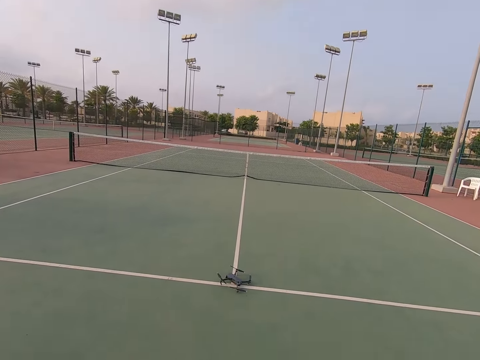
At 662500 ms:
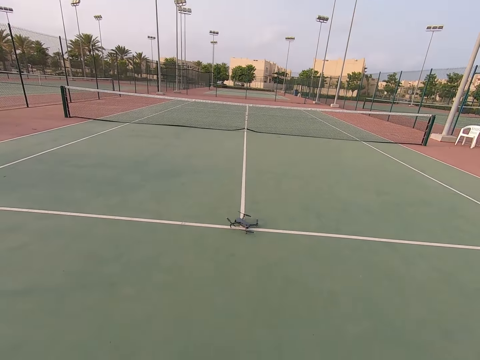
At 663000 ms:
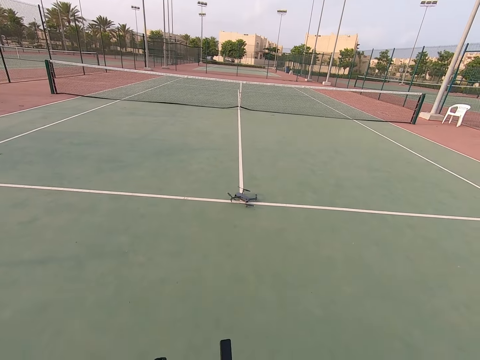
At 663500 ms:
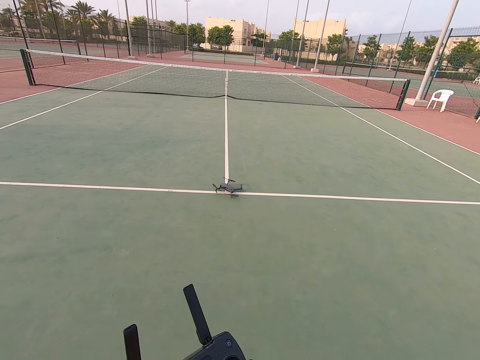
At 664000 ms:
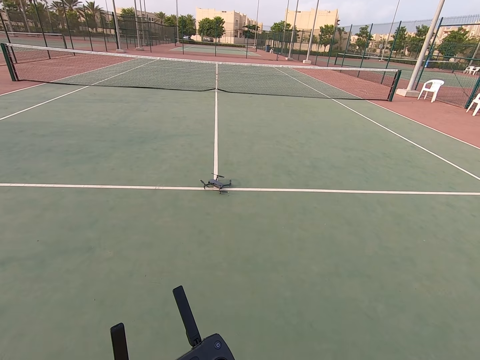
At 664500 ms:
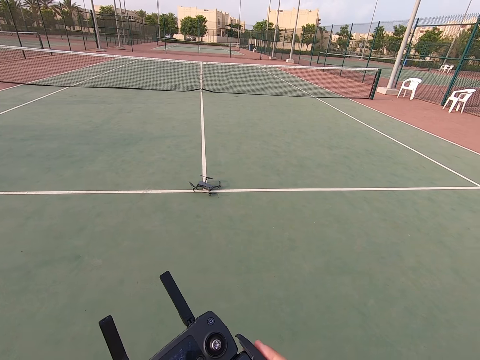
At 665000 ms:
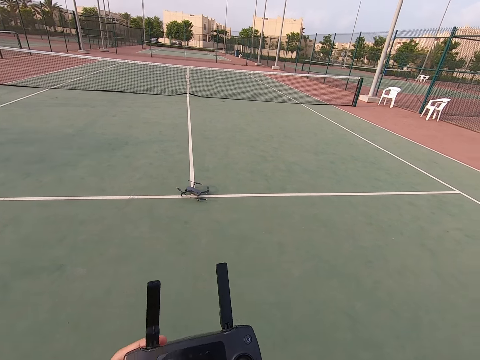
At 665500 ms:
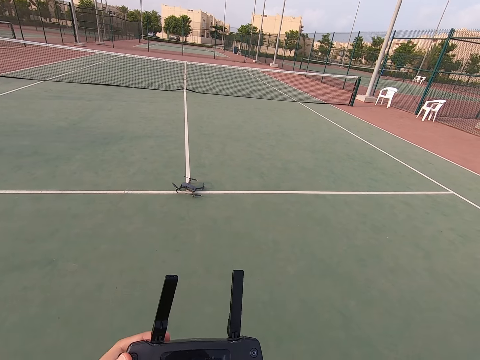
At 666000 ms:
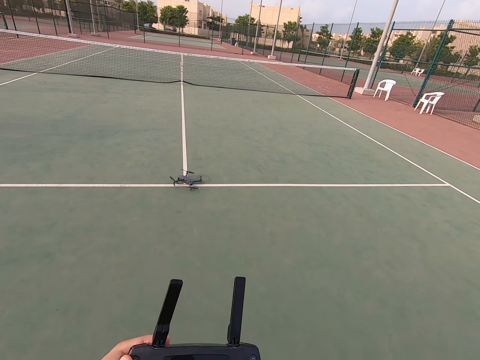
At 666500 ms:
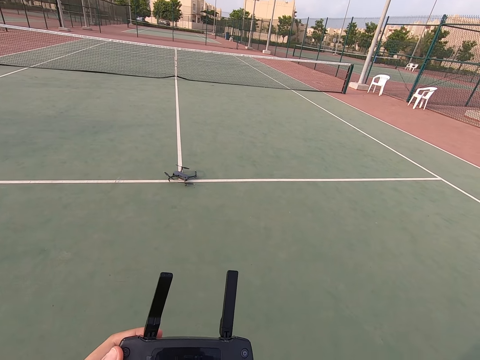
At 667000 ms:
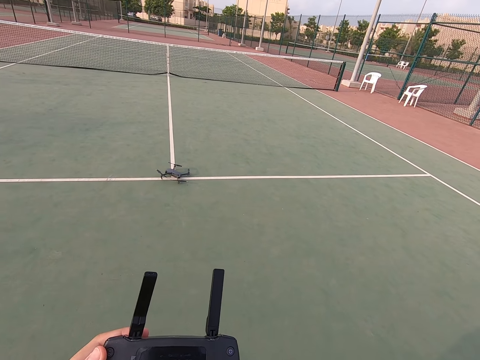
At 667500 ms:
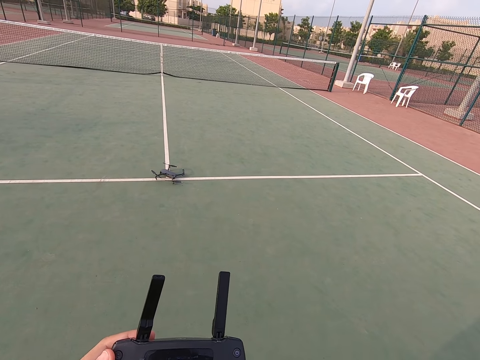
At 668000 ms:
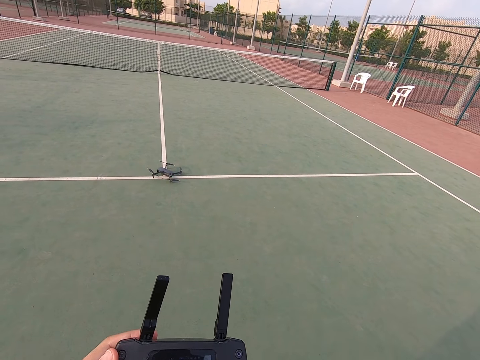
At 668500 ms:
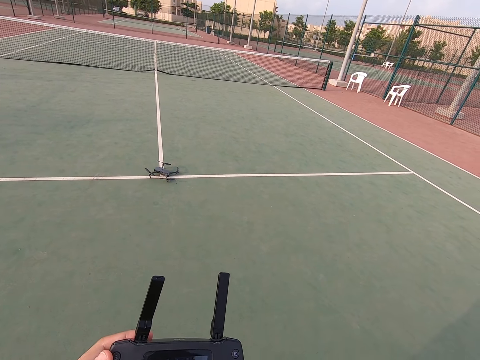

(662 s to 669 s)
The camera wearer controls the drone with the remote. They press the drone controller.

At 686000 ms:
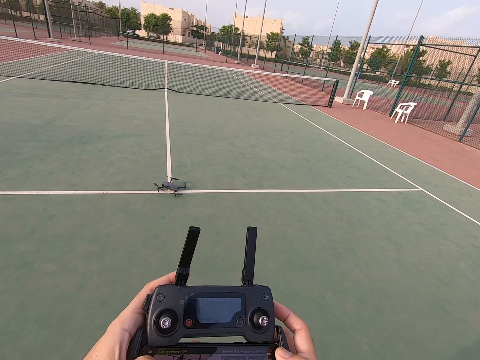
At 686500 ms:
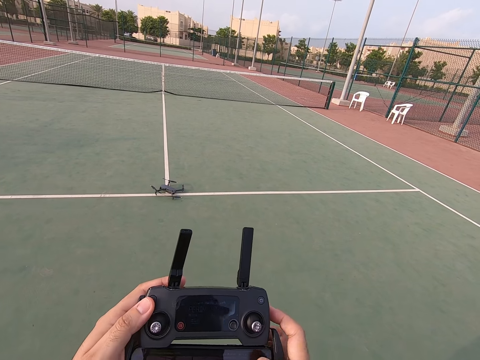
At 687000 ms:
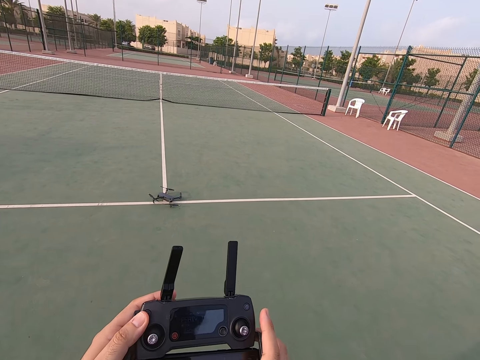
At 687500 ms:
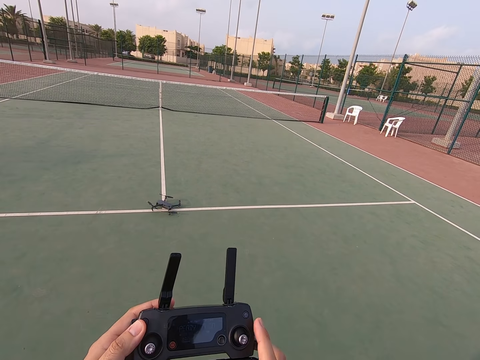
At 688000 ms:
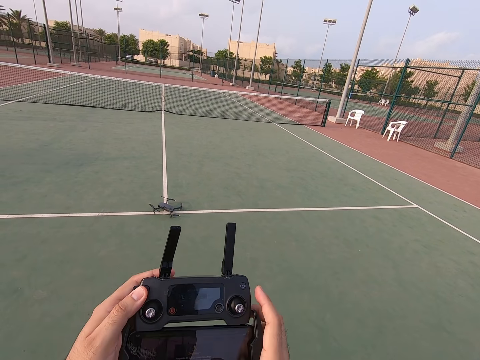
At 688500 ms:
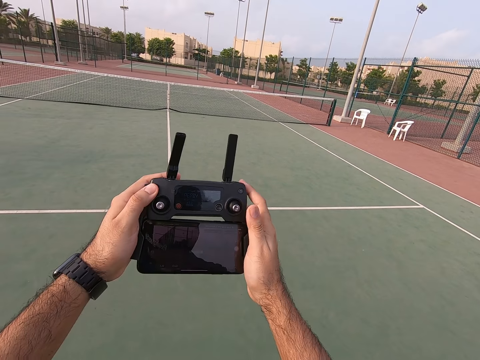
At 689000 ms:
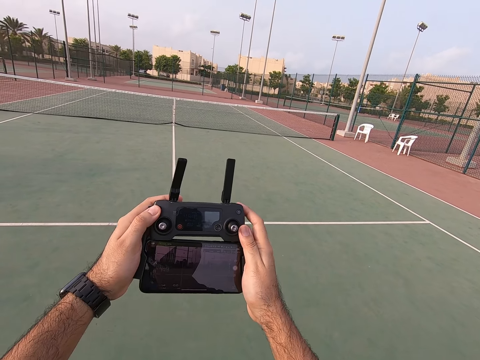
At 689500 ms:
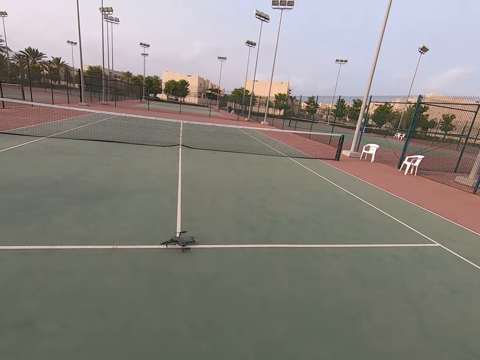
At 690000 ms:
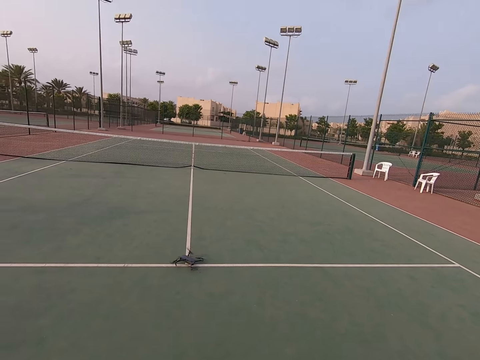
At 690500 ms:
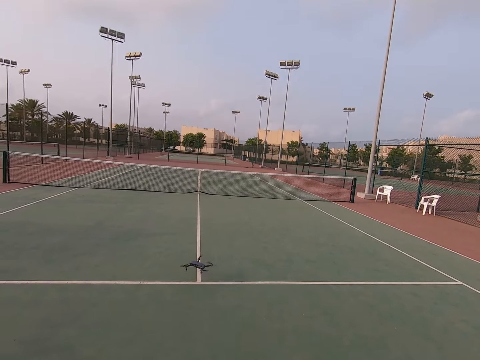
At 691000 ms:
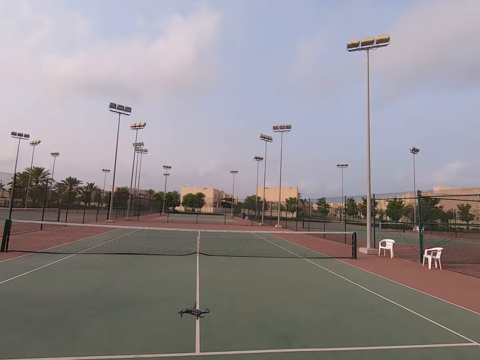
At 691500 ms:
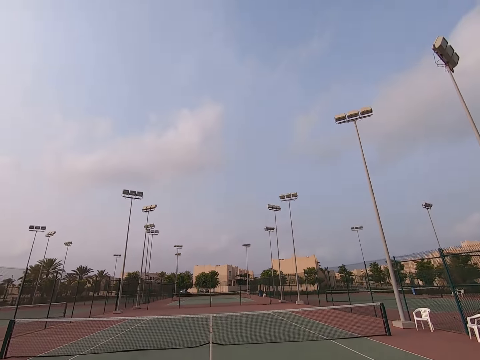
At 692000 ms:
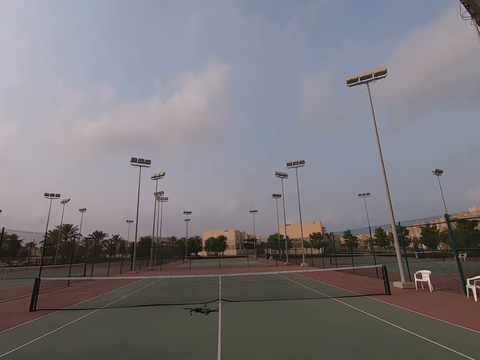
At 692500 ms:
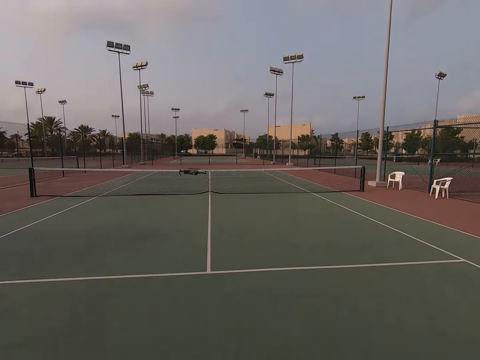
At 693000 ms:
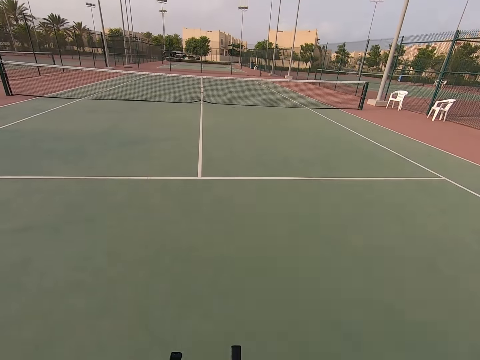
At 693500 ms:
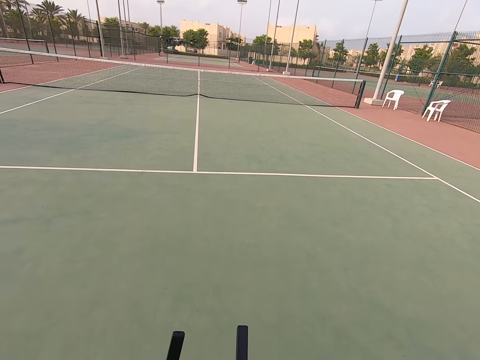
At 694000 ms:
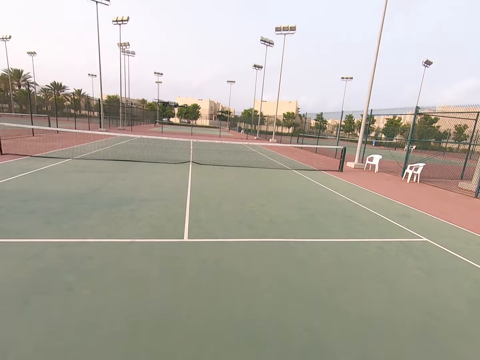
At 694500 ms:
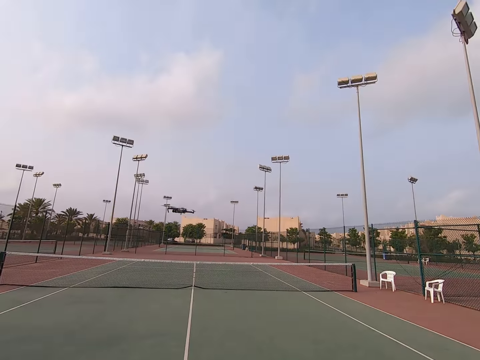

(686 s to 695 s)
The camera wearer stretches his hands. He flies the drone with the remote.

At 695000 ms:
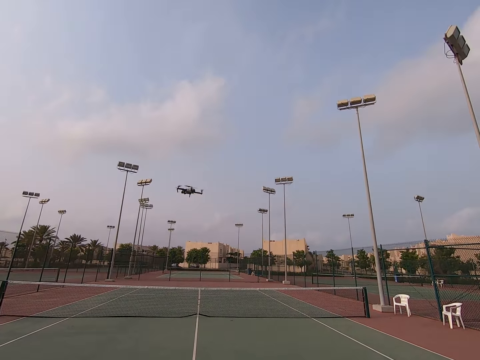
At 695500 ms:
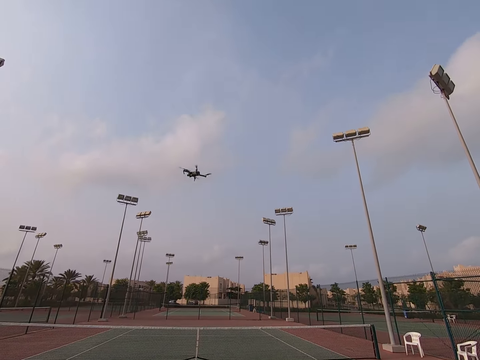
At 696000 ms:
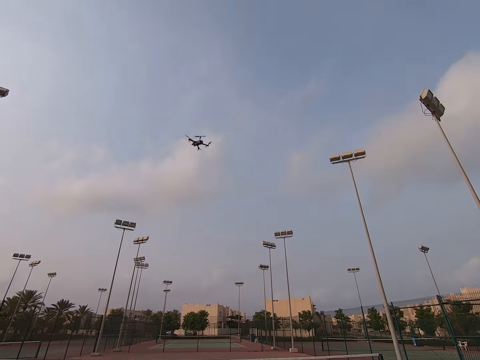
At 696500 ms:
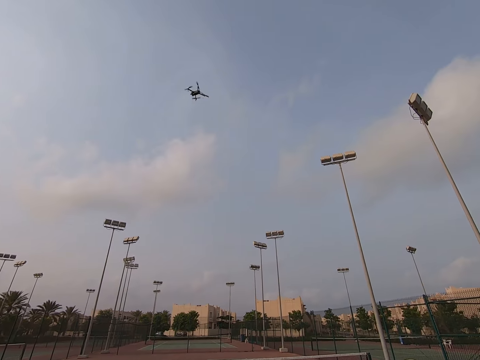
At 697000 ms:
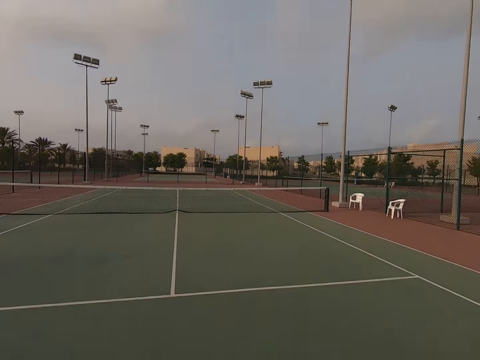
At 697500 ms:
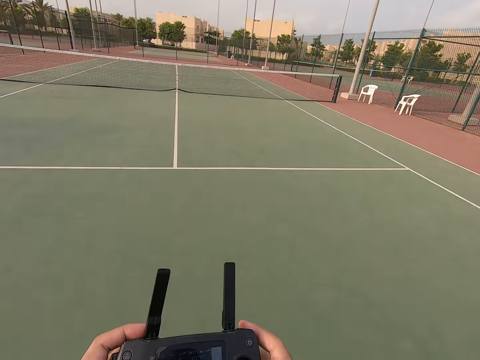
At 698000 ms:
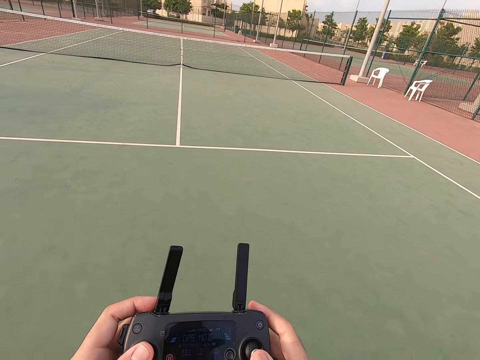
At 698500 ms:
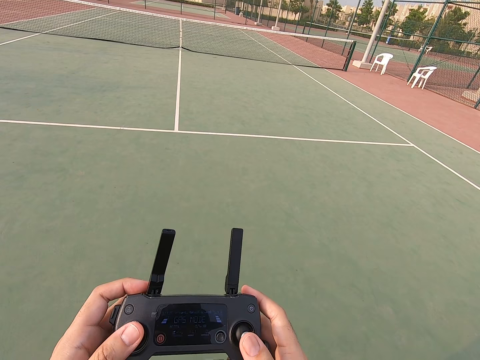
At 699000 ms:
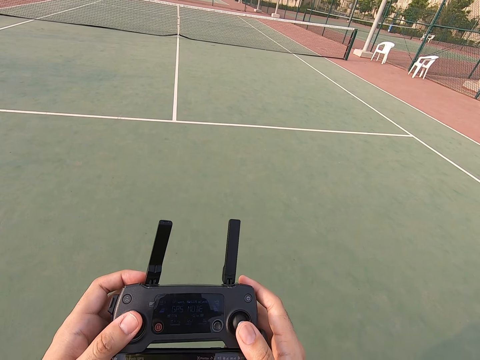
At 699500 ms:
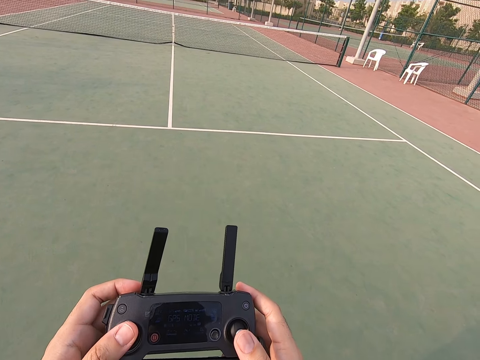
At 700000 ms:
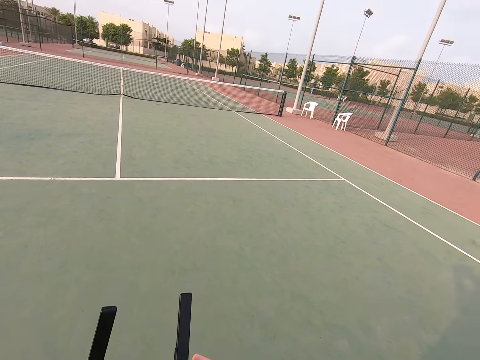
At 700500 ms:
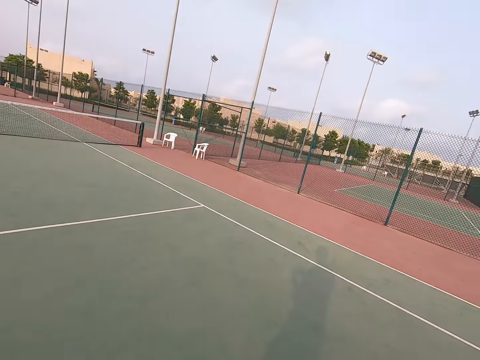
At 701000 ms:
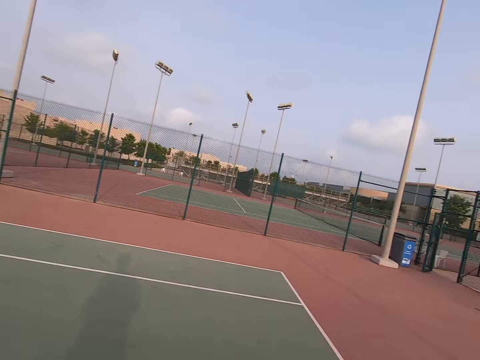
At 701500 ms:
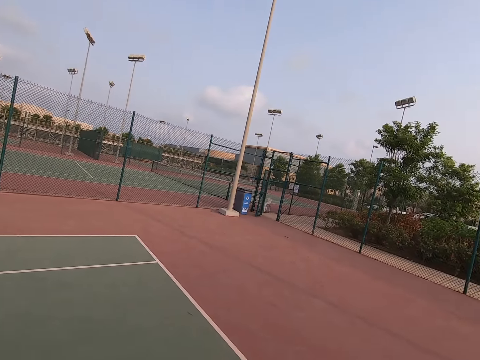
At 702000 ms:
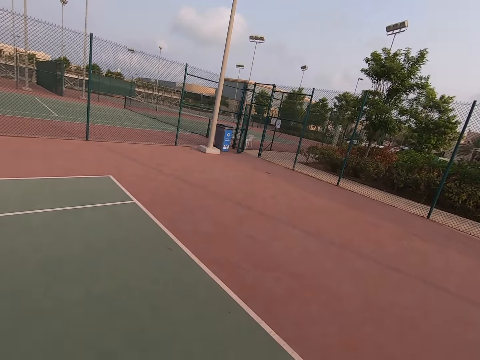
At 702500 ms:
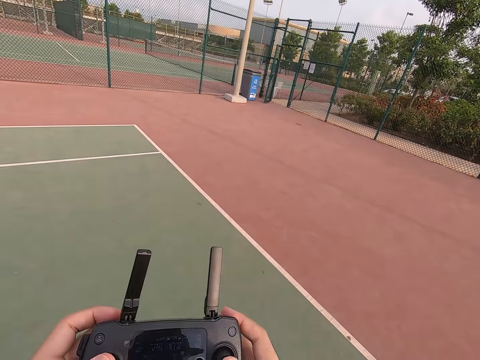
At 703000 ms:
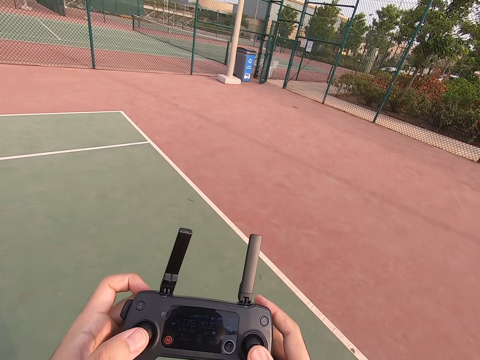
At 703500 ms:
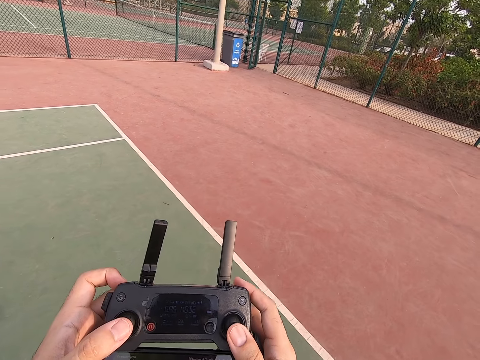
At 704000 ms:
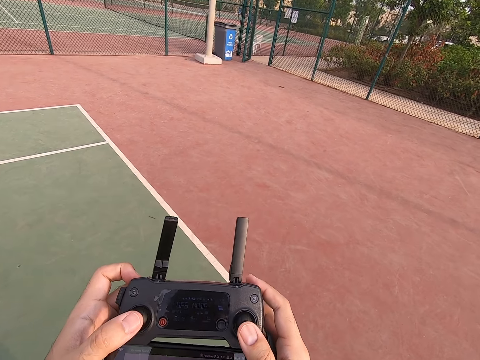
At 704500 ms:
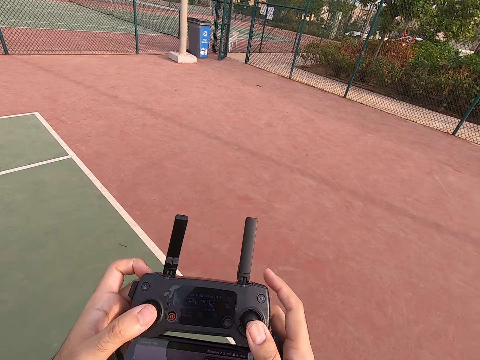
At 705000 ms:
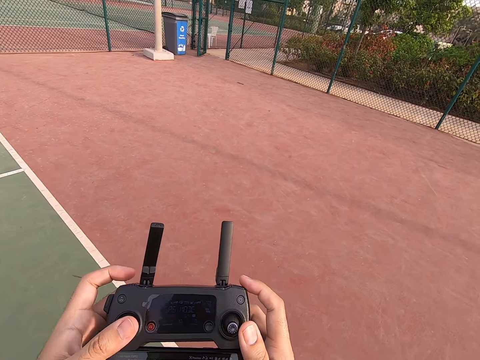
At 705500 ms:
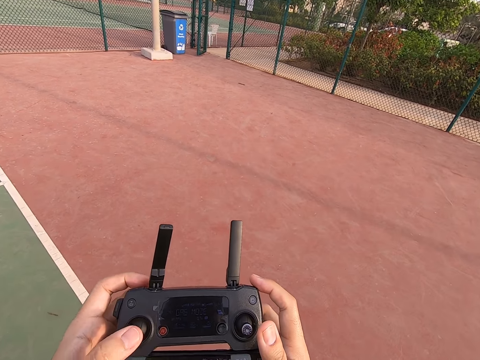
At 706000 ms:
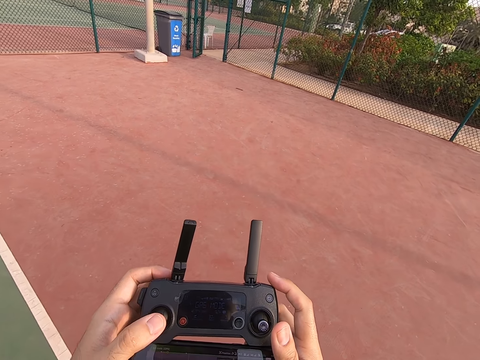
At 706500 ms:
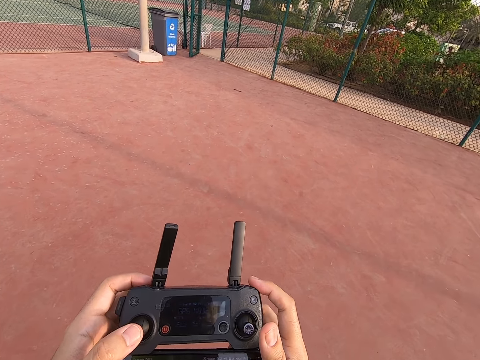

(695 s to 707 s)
The camera wearer presses the drone controller and controls the drone with the remote. They look around. They press the drone controller and control the drone with the remote.
